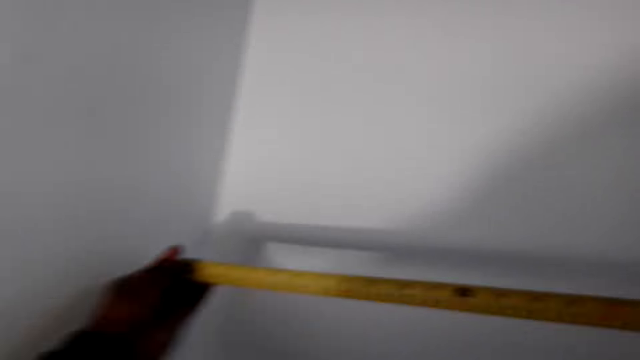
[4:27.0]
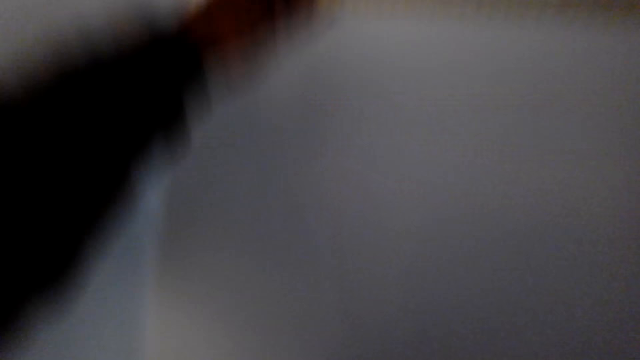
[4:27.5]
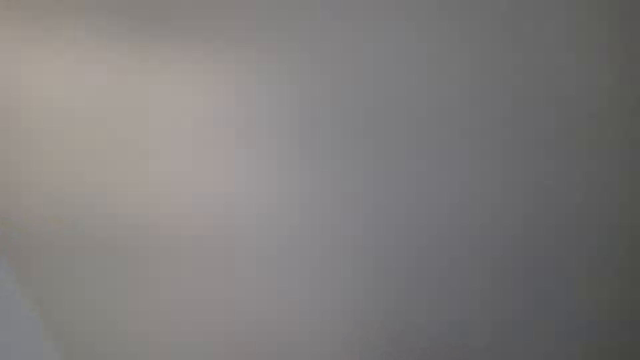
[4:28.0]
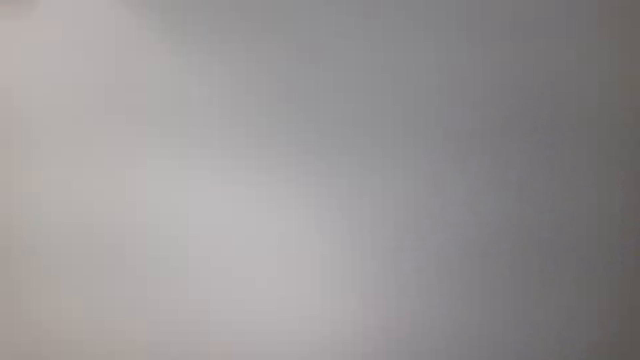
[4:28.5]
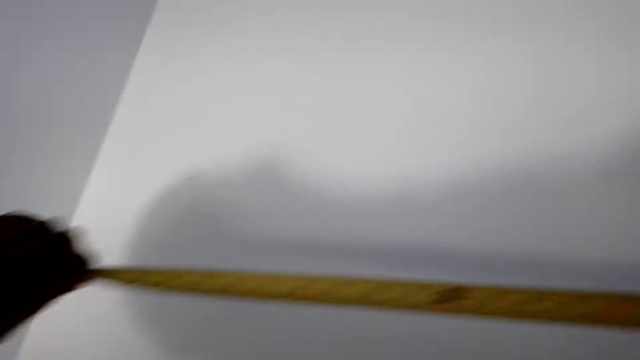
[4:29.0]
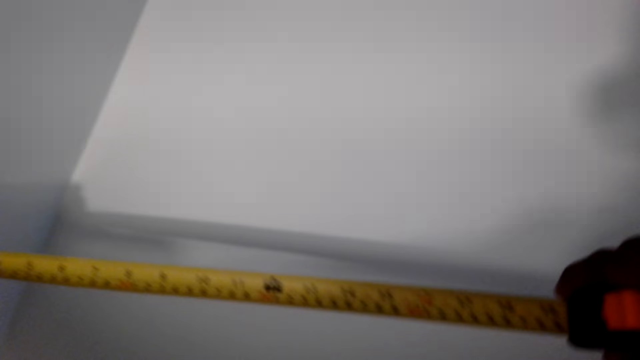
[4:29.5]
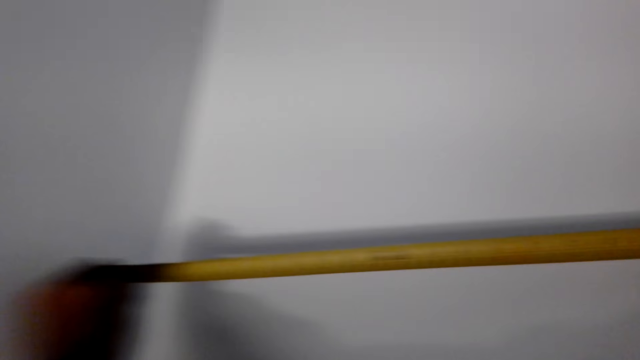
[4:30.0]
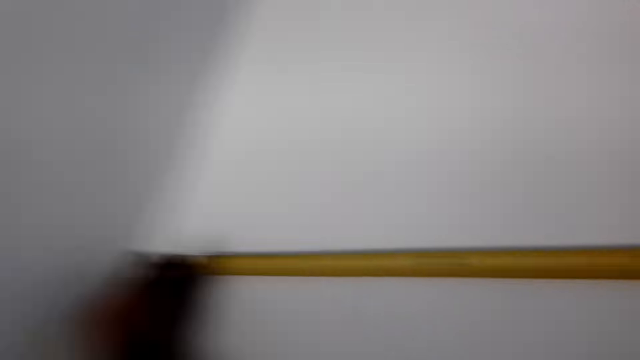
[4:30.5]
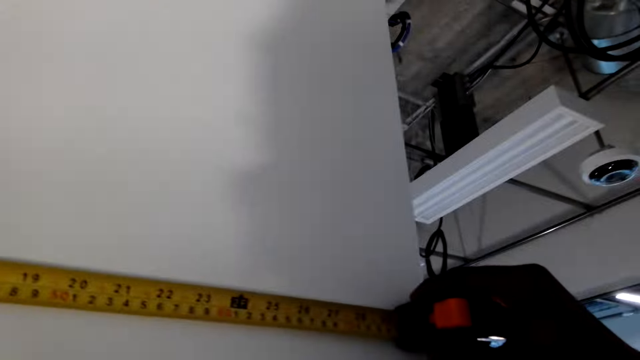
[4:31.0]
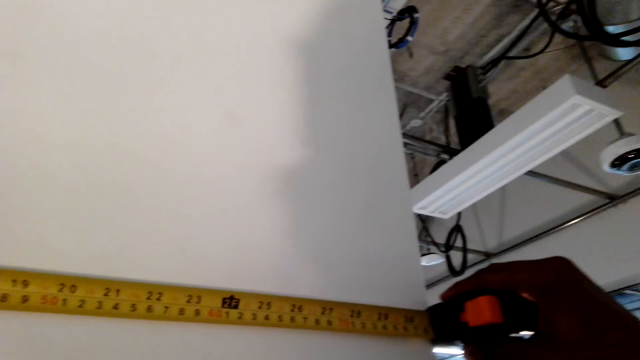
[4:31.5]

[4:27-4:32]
The camera wearer measures the wall with a tape measure.

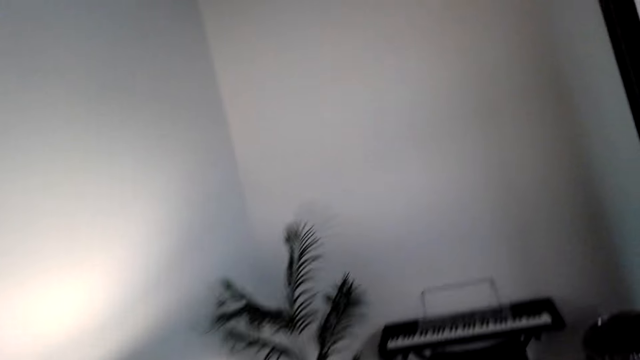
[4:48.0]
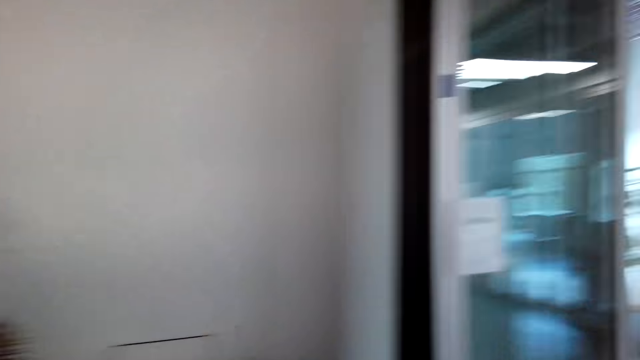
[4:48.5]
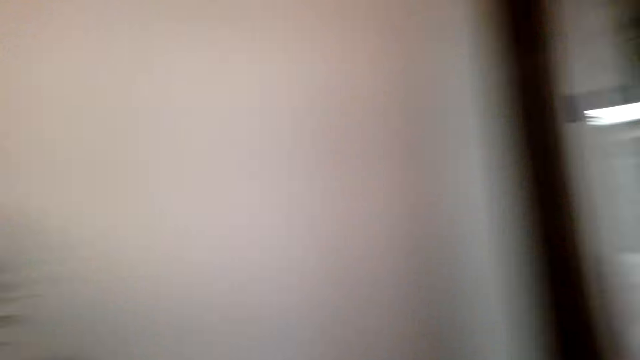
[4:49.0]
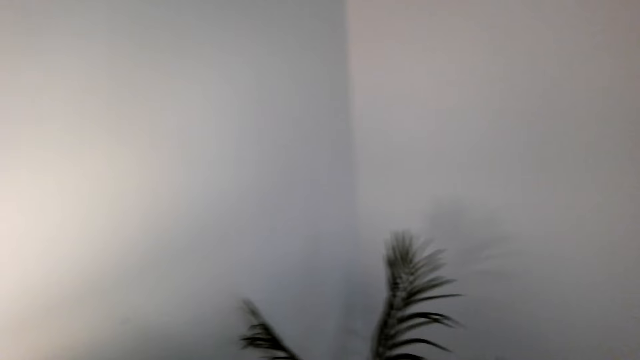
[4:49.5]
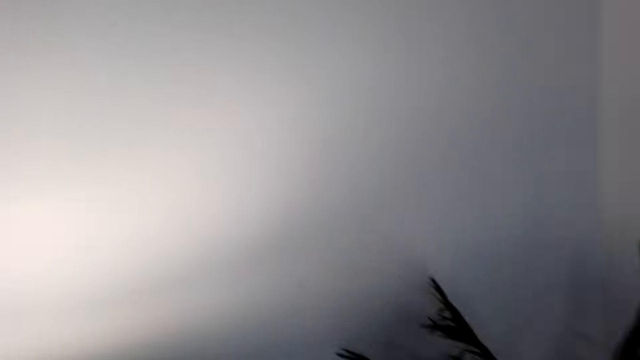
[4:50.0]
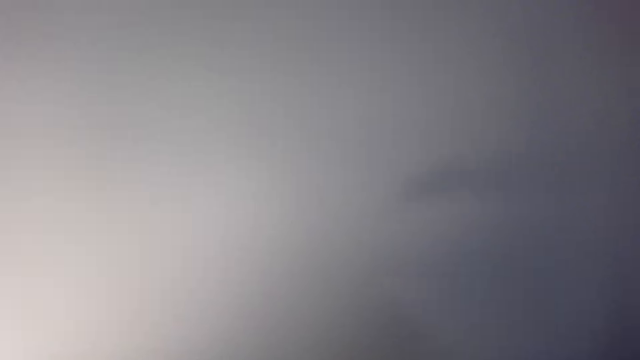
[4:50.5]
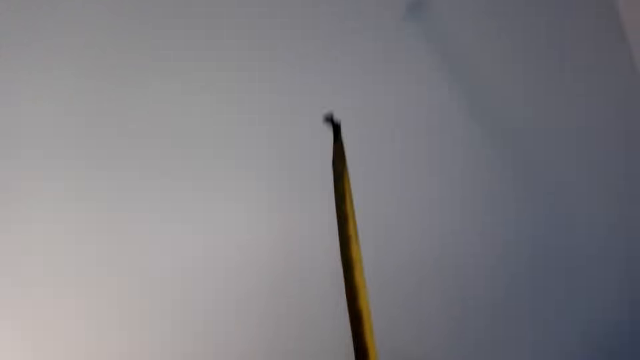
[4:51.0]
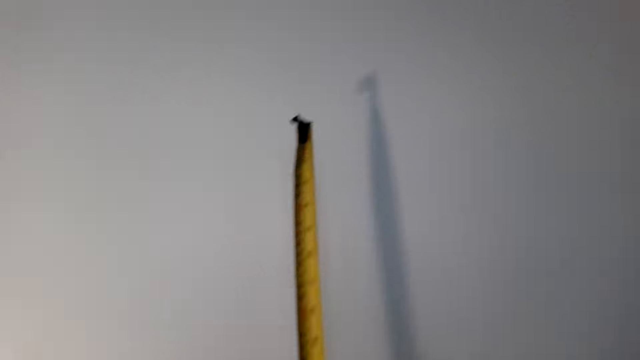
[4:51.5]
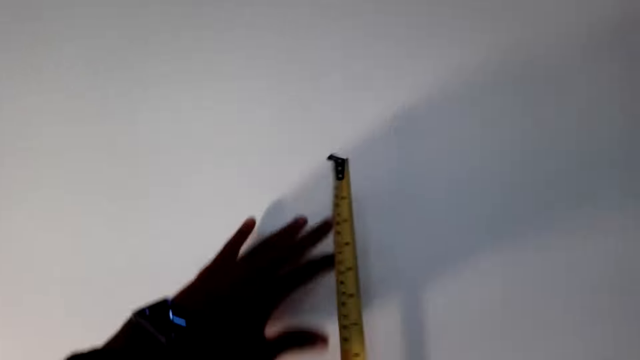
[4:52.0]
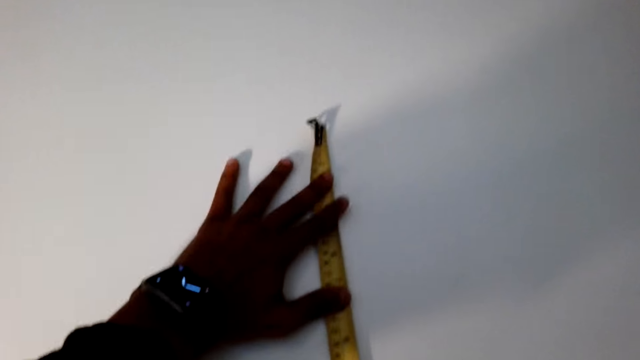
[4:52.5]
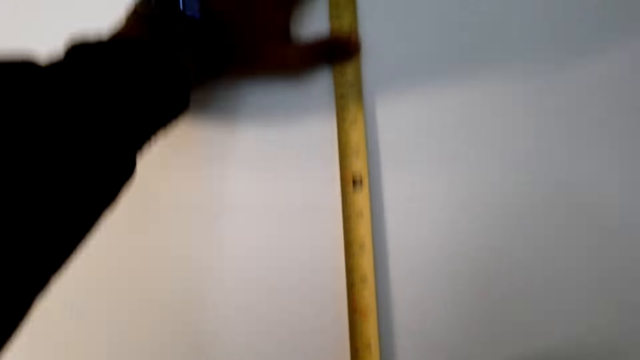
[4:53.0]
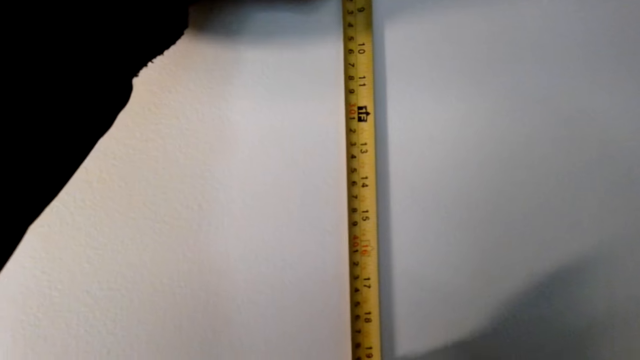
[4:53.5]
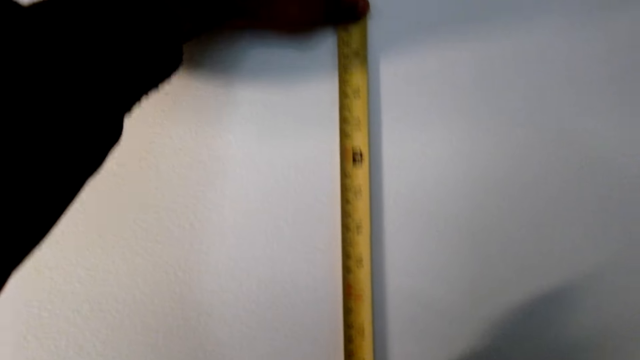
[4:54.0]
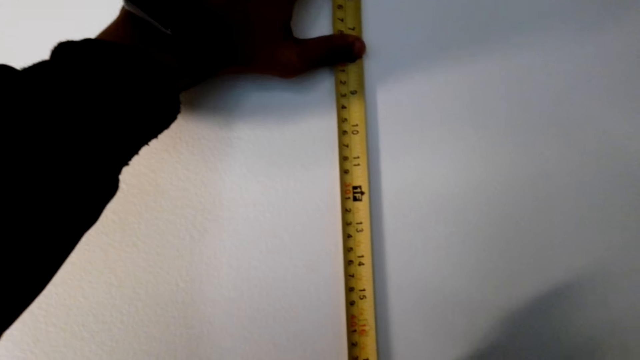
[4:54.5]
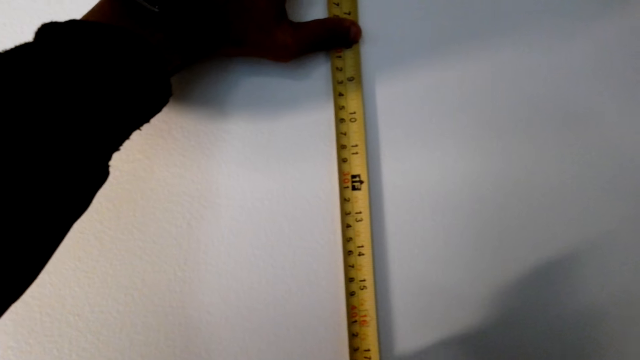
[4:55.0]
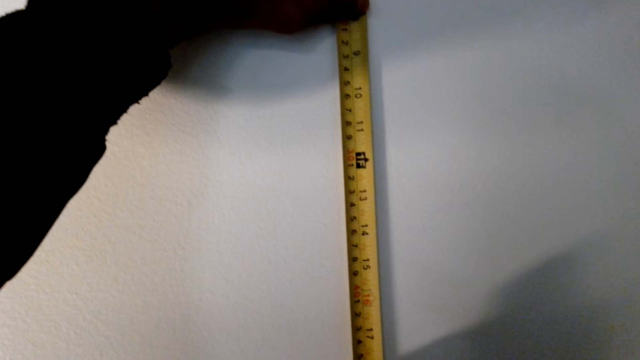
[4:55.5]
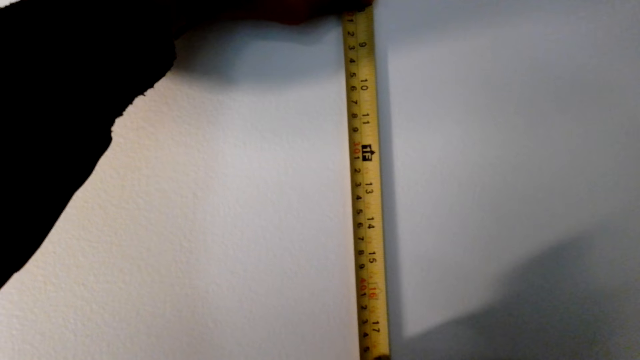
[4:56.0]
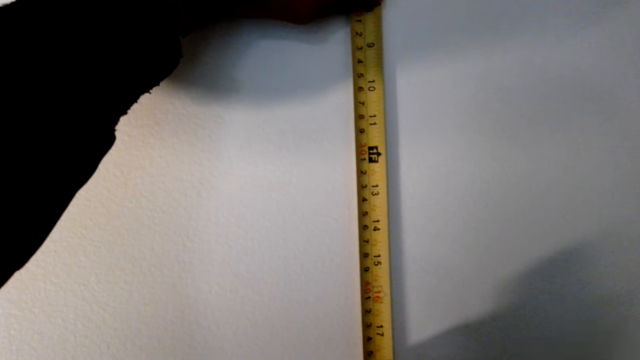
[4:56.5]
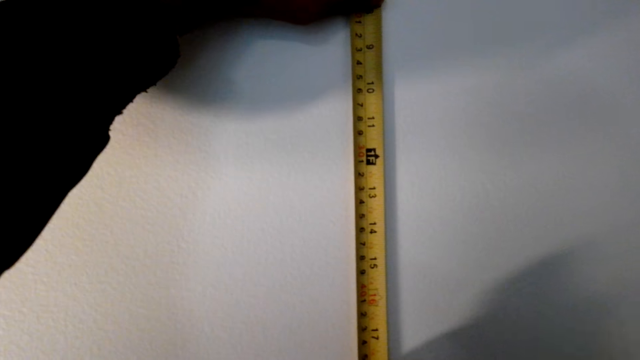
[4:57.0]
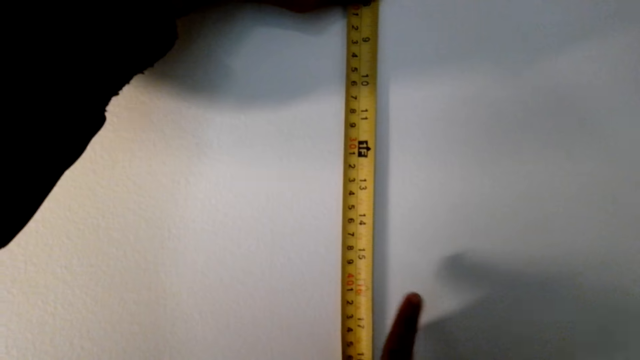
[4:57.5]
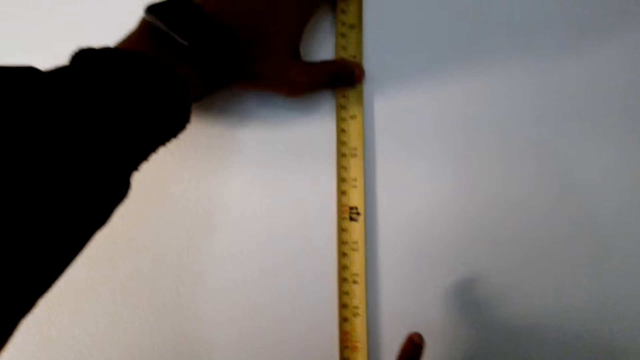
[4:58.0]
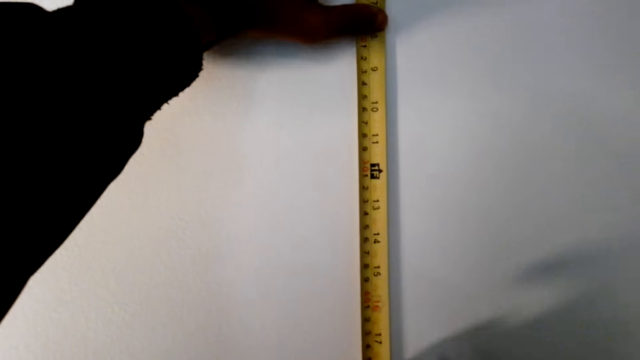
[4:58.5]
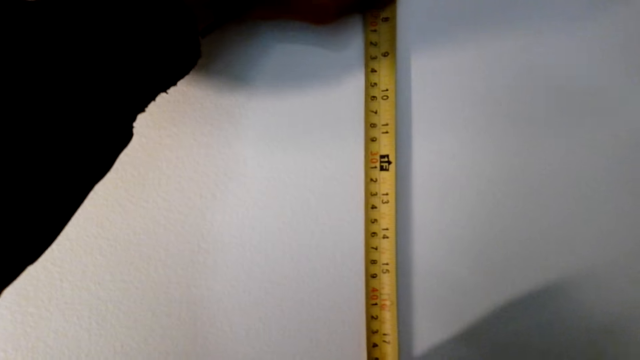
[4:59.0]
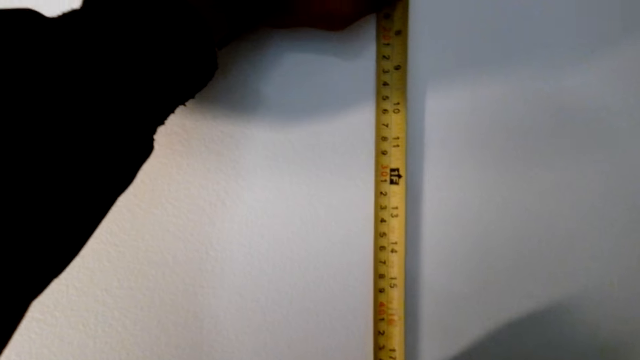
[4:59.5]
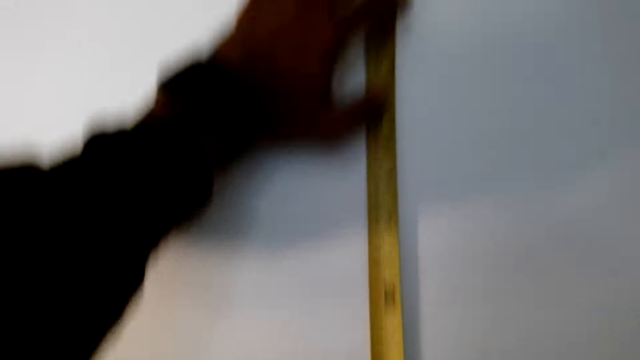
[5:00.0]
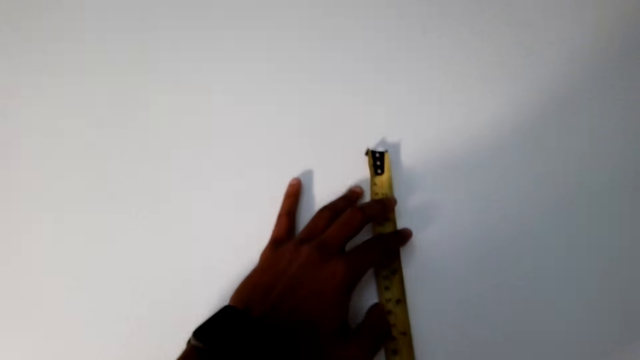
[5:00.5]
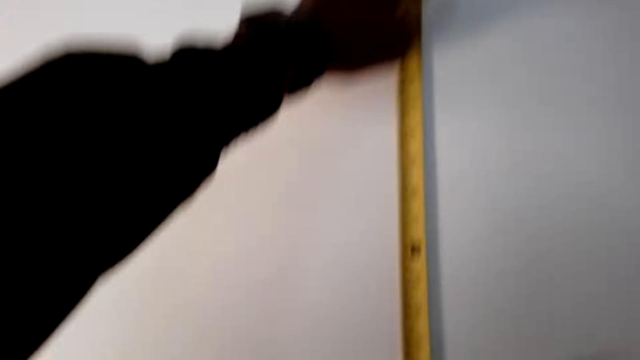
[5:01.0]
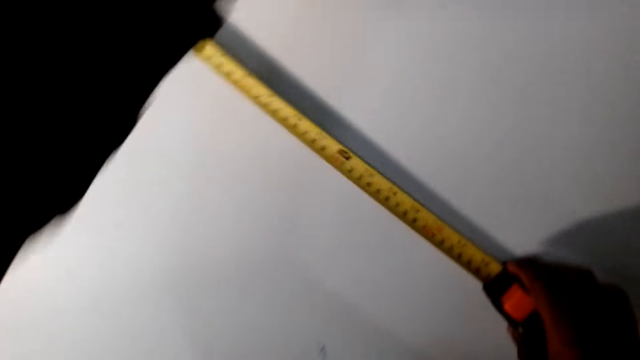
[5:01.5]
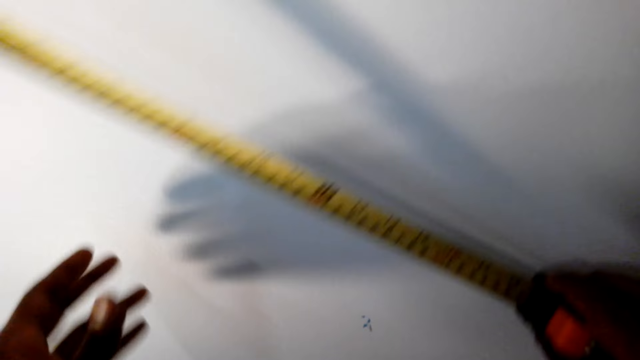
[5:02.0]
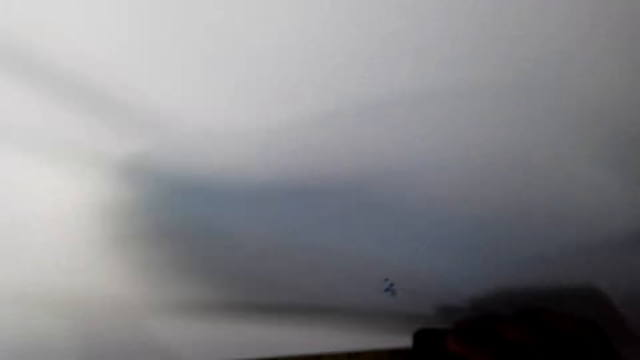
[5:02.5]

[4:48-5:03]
The camera wearer moves in the room to the wall. They measure the wall with a tape measure. They measure on the wall vertically.
